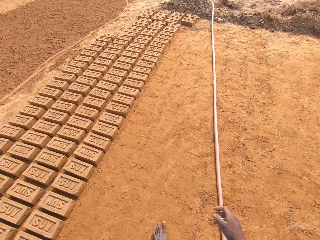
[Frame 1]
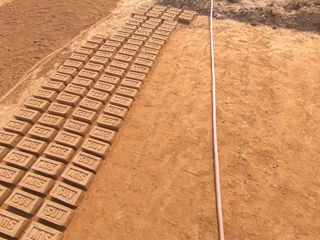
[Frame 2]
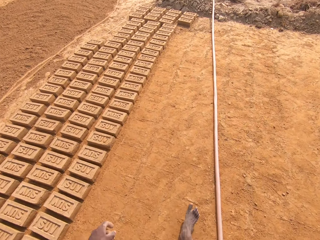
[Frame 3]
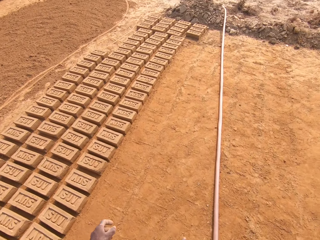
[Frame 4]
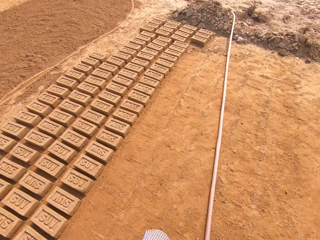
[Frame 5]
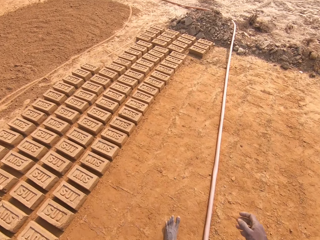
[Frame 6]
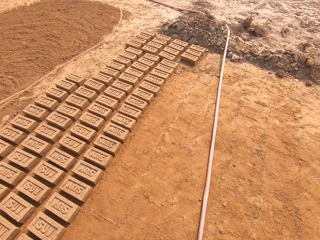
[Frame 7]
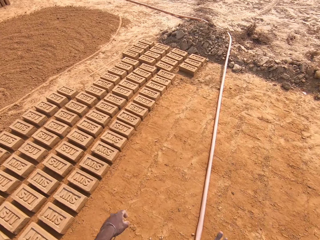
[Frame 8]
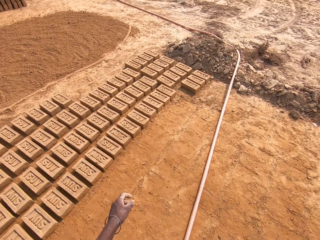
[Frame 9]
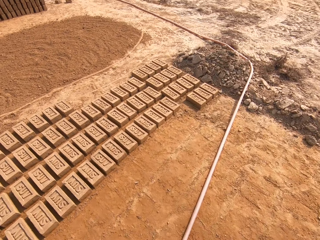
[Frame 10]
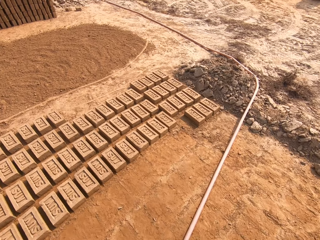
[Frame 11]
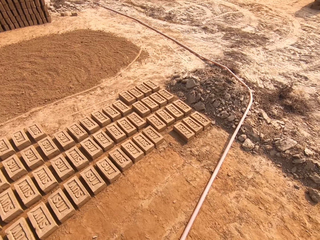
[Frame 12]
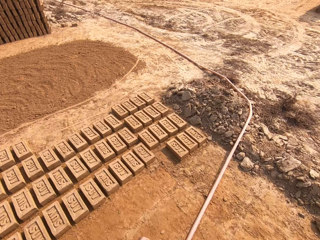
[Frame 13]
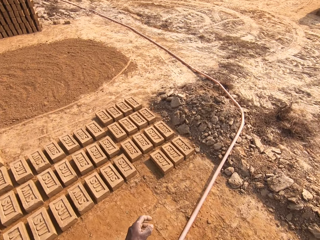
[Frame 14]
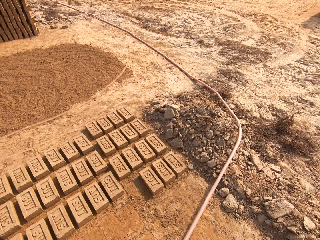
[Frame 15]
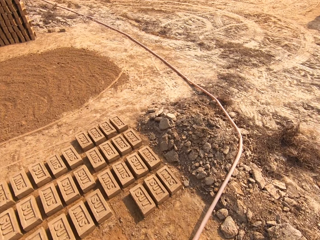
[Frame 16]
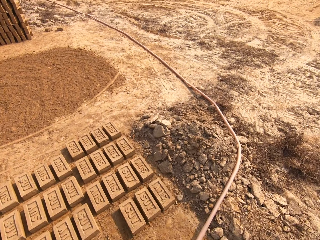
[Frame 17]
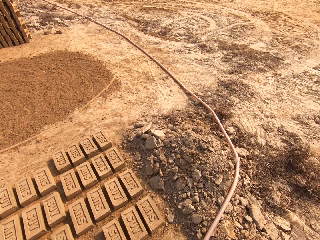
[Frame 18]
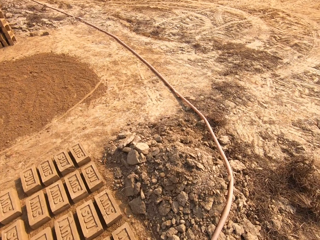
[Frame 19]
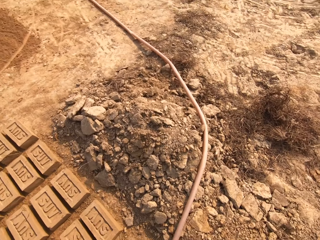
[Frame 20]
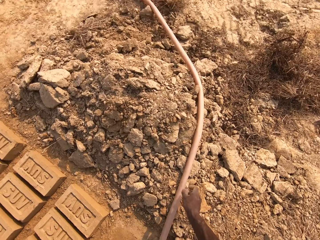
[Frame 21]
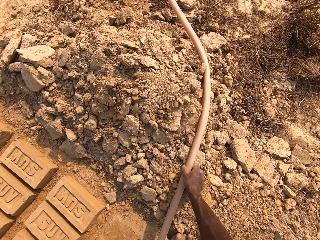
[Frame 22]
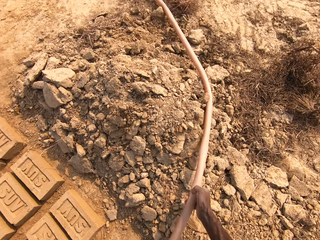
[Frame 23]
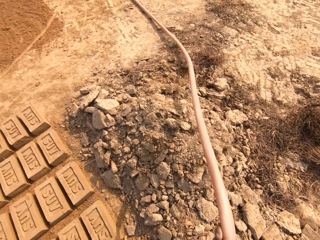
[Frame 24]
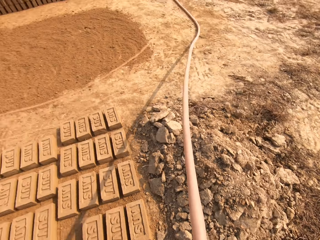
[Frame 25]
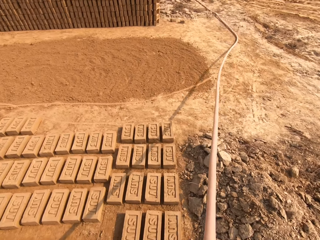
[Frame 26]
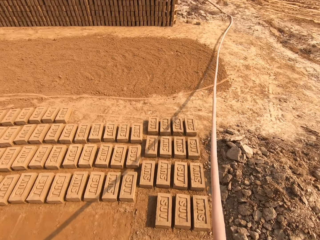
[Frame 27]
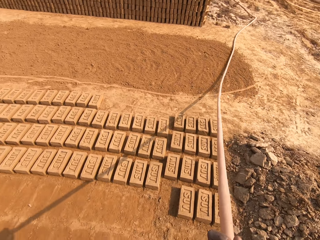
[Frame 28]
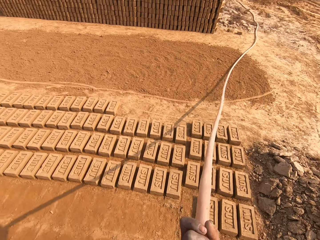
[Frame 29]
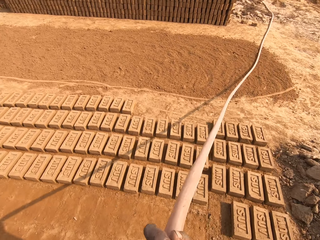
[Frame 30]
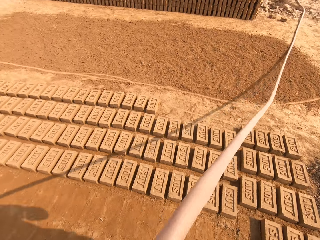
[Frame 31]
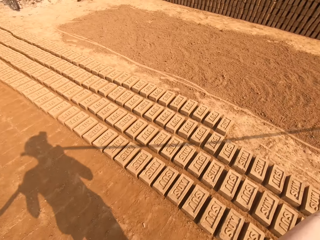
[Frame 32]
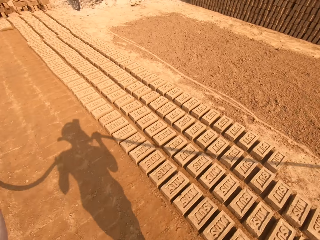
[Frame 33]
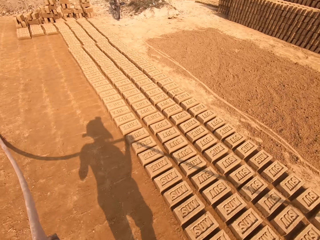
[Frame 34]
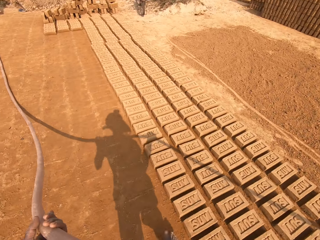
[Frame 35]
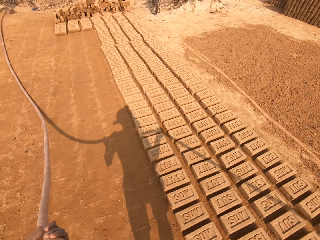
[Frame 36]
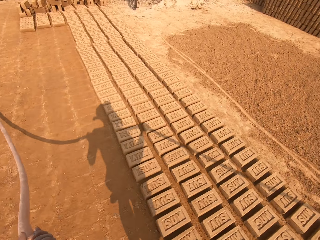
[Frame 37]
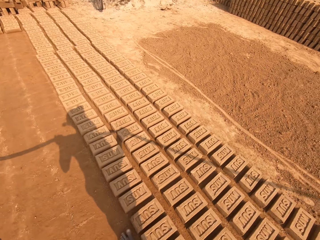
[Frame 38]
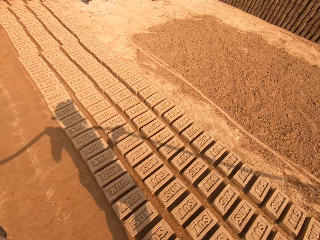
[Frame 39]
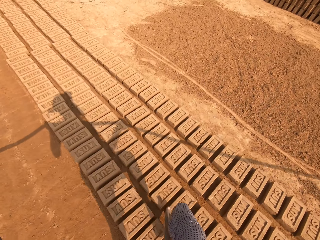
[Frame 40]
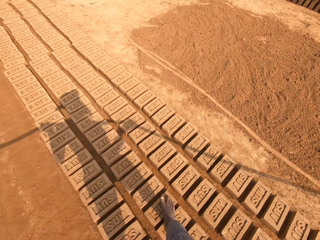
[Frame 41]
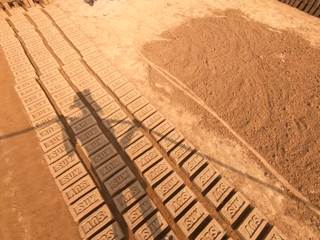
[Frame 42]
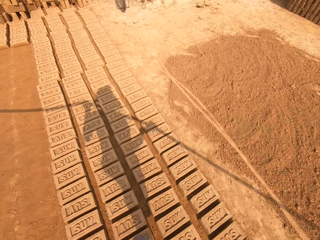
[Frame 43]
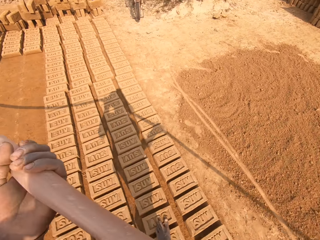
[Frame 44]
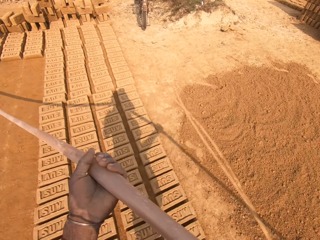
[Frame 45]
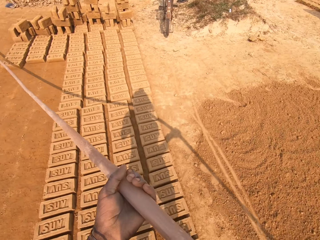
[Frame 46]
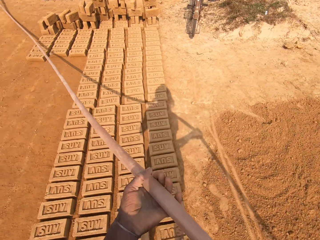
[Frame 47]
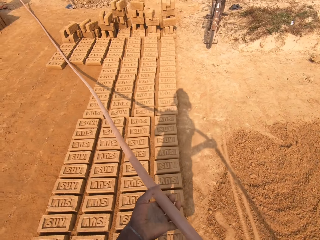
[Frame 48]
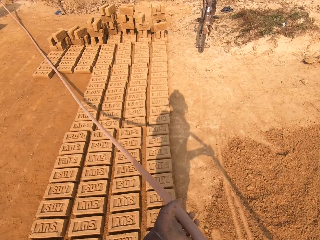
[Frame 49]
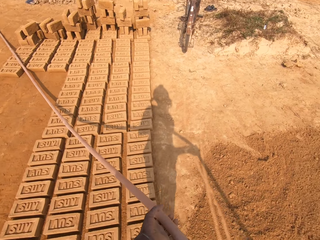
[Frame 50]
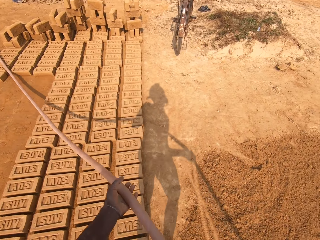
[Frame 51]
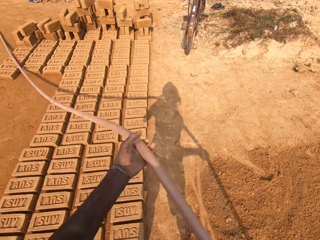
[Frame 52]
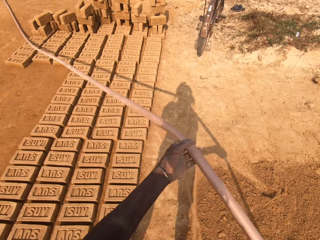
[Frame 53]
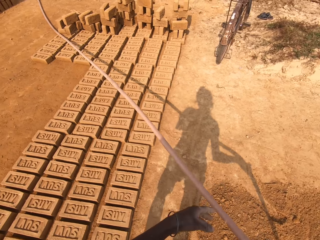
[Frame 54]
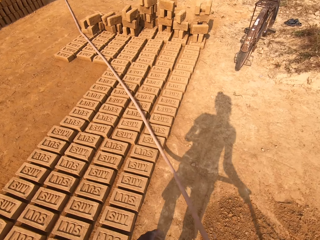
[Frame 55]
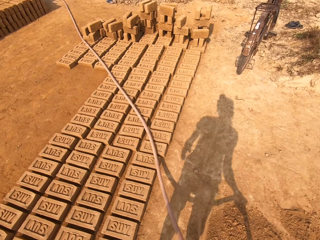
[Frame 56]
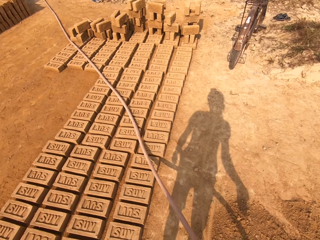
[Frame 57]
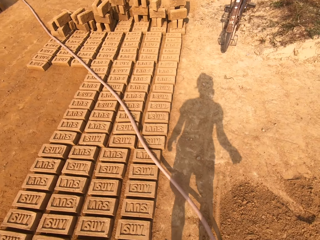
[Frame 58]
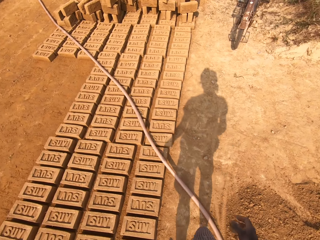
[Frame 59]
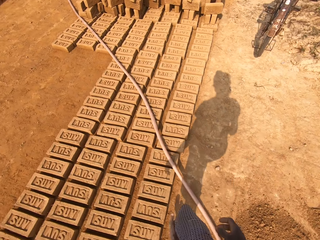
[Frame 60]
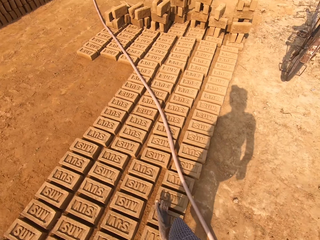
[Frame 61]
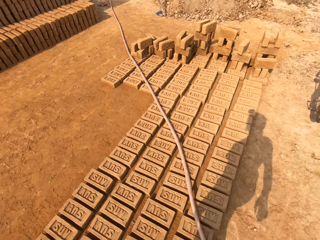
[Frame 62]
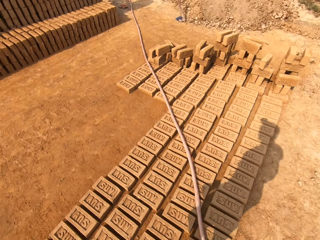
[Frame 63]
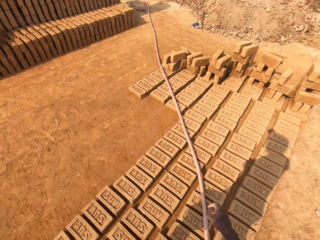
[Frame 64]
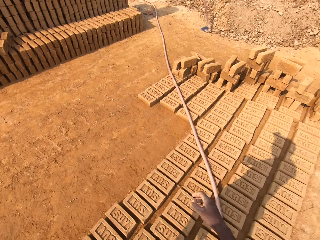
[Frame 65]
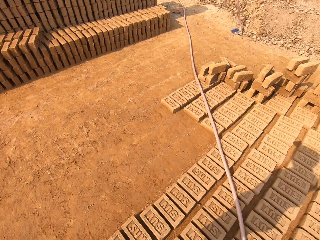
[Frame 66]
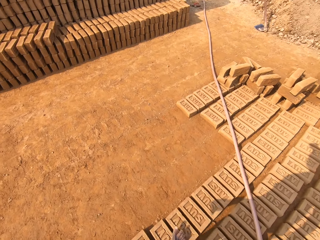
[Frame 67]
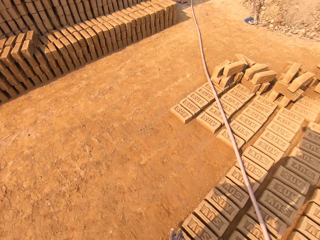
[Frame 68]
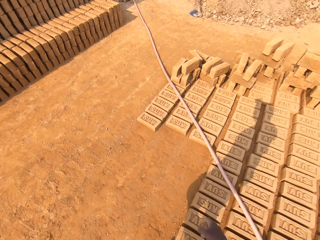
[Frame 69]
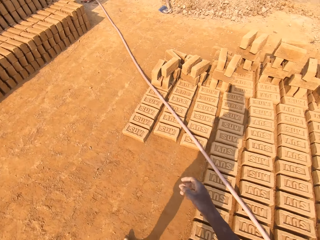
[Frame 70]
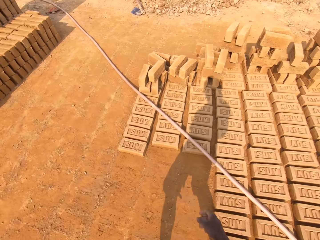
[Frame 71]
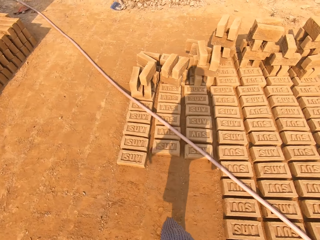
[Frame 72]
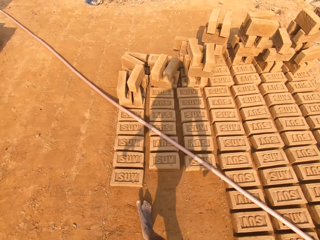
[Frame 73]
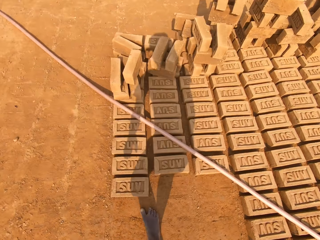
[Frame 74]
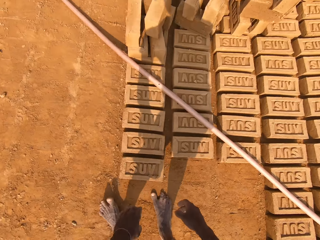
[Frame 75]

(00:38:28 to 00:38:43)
The camera wearer picks up the pipe from the ground. They pull the pipe. They walk in the field. They step on the blocks, walk on the blocks. They drop the pipe on the ground. They walk on the blocks.

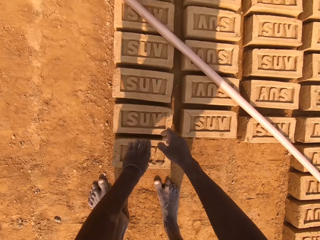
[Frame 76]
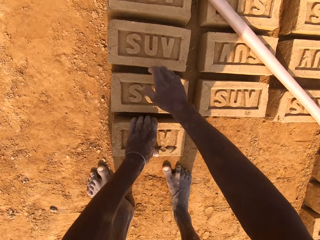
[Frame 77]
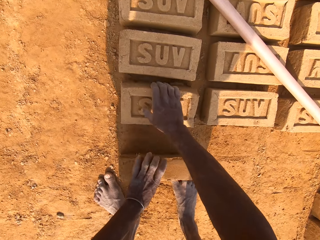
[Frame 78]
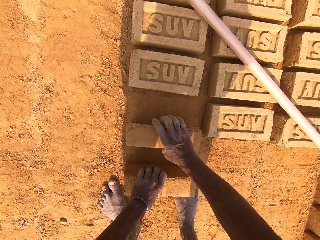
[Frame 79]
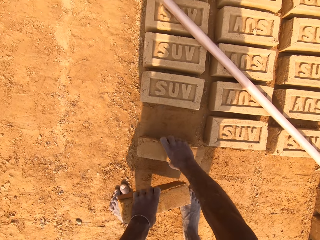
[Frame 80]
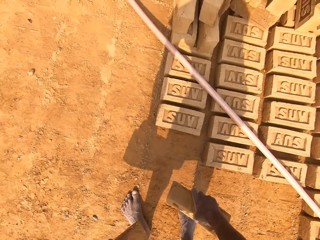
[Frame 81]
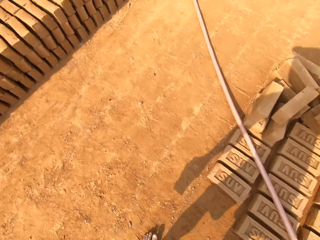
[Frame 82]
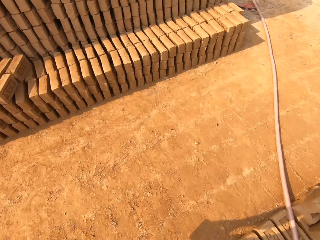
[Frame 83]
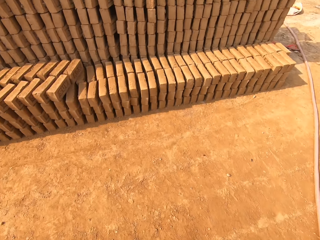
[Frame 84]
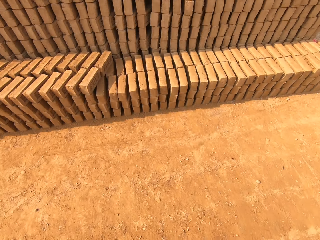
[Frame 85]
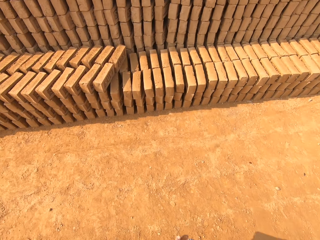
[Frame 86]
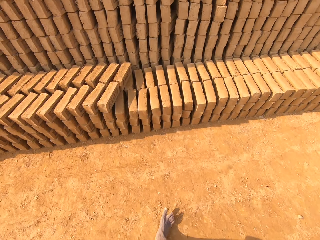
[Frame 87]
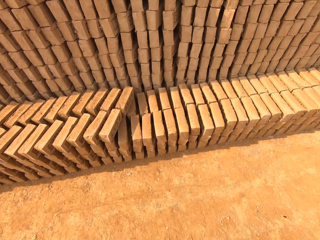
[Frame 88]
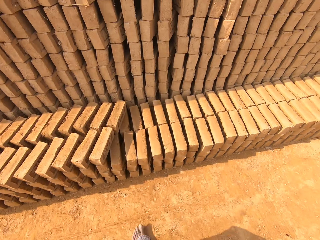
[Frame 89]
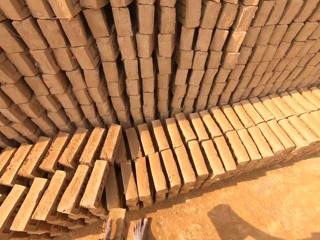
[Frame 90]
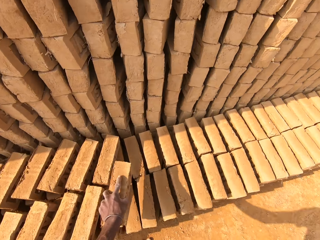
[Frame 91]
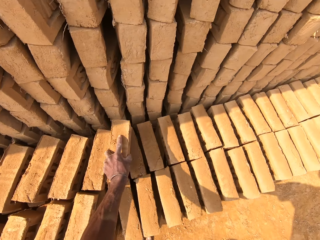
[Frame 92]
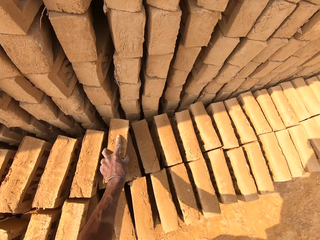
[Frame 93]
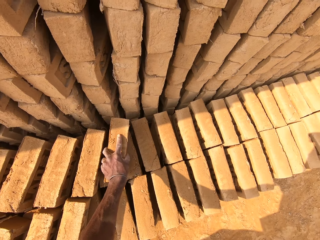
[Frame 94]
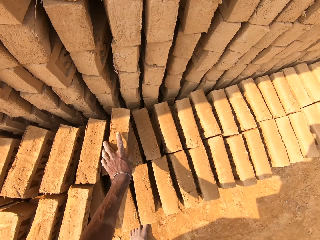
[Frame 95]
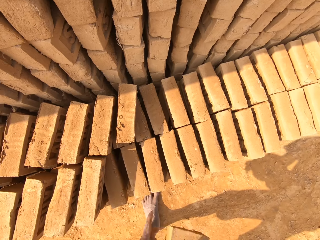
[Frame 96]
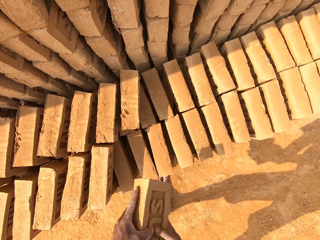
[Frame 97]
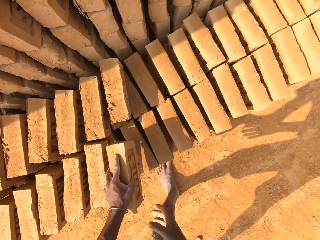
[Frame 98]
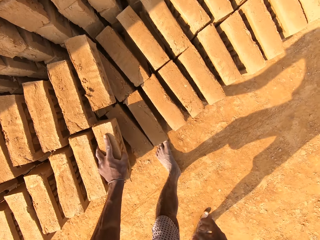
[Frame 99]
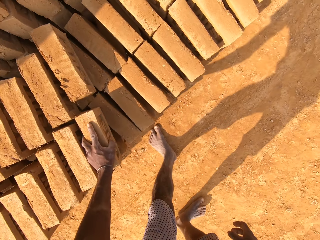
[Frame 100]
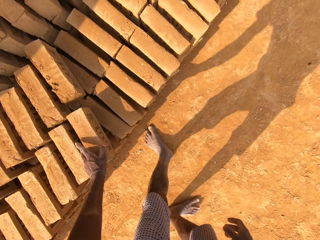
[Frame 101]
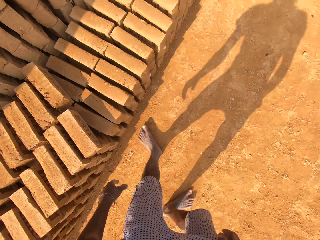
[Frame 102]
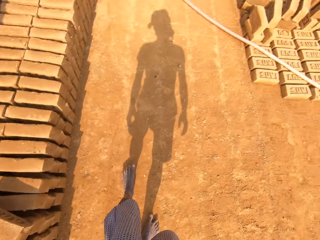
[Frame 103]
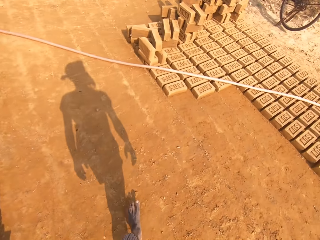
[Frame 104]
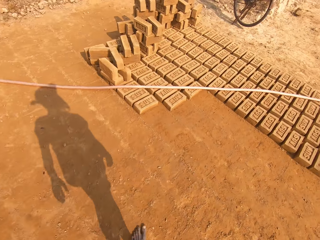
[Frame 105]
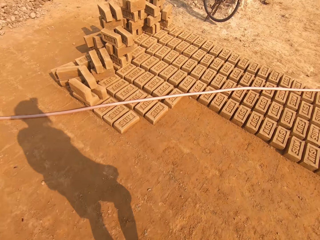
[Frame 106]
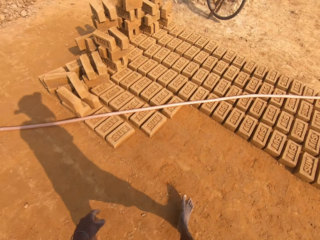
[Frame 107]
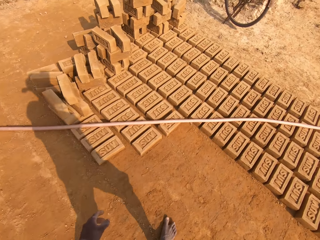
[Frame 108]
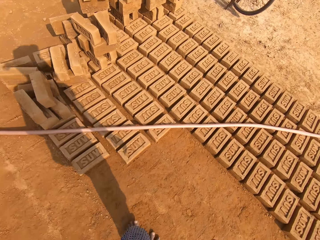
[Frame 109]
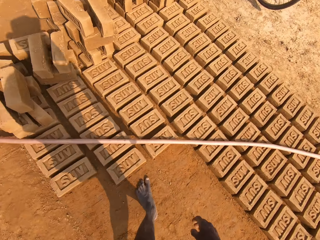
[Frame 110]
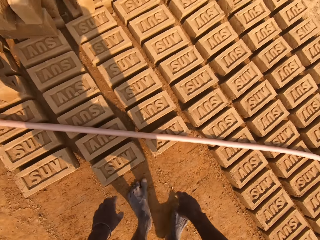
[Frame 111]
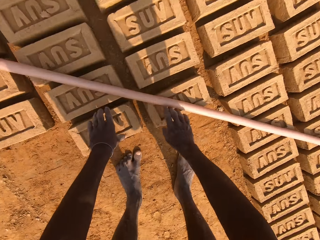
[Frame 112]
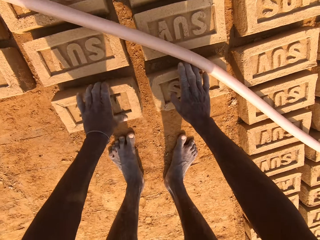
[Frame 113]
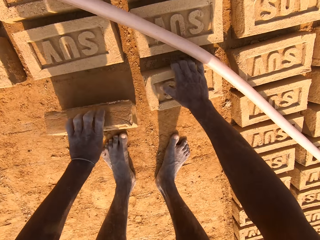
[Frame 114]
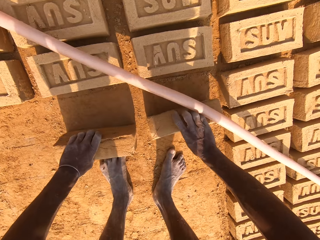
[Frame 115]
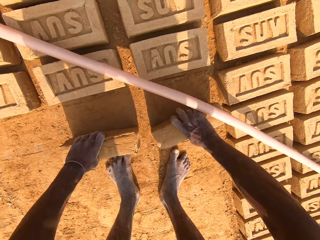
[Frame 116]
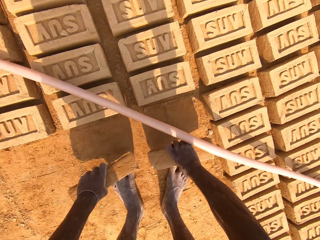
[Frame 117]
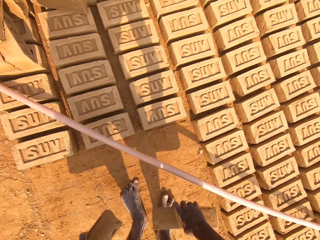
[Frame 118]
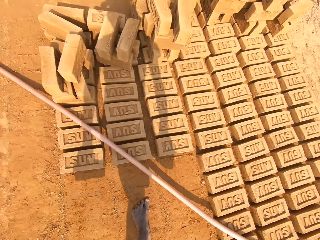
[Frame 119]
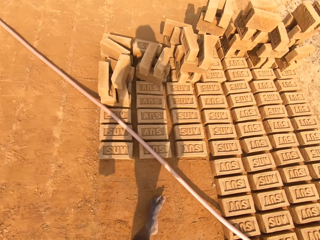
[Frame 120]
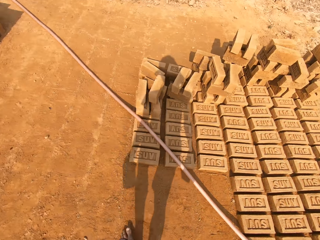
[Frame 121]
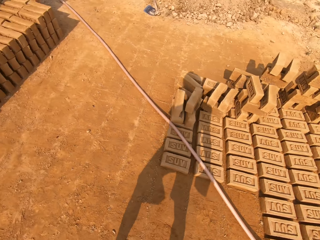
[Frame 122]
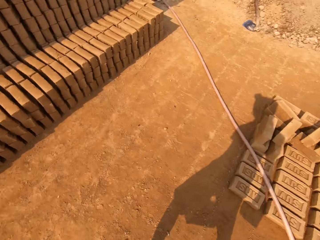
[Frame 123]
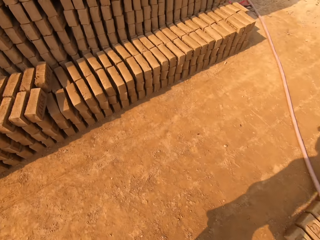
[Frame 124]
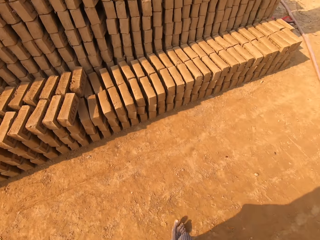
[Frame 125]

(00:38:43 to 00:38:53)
The camera wearer picks up the pipe or block from the ground. They walk across the field. They put the block down. They pass the block to the left hand. They drop the block on the brick. They walk across the field. They pick up the block from the ground. They walk across the field.
